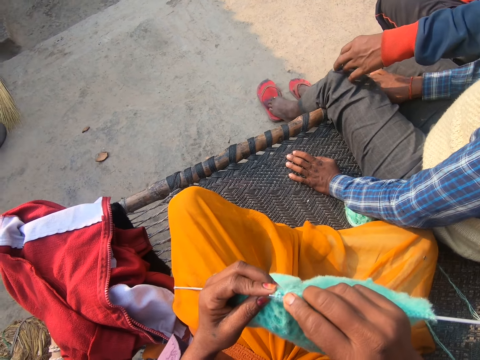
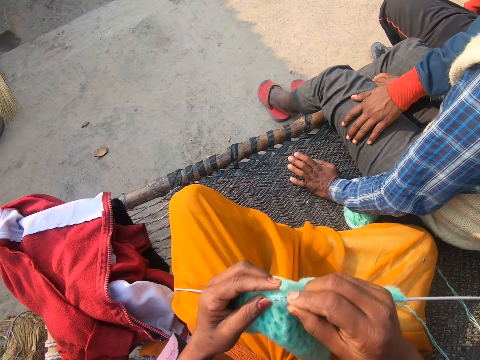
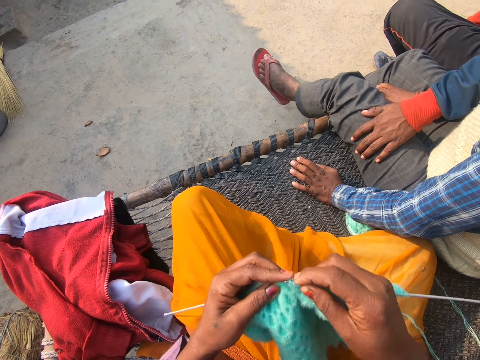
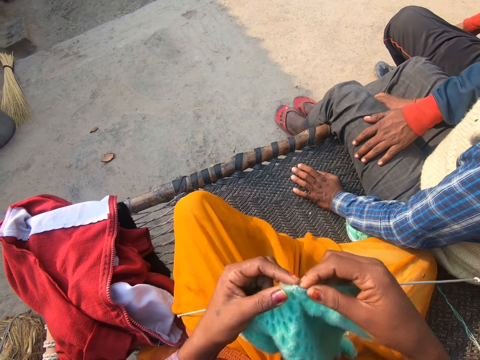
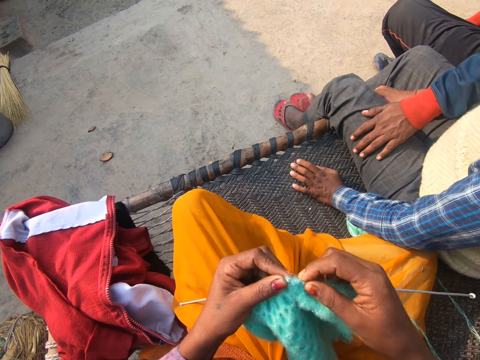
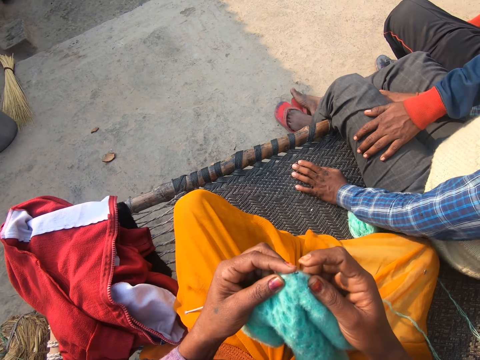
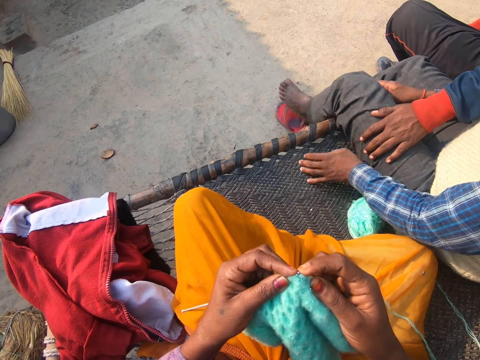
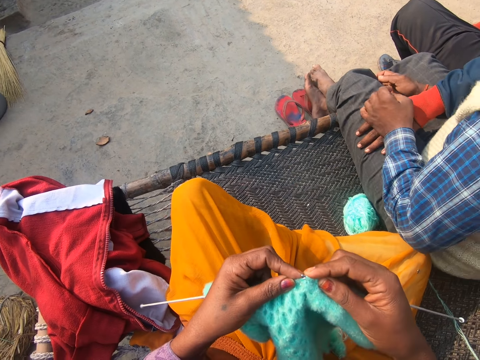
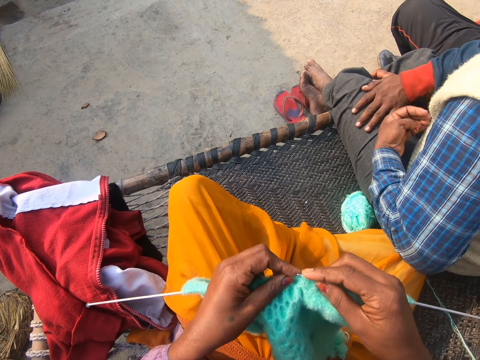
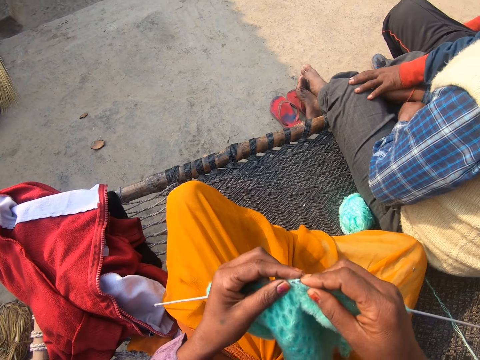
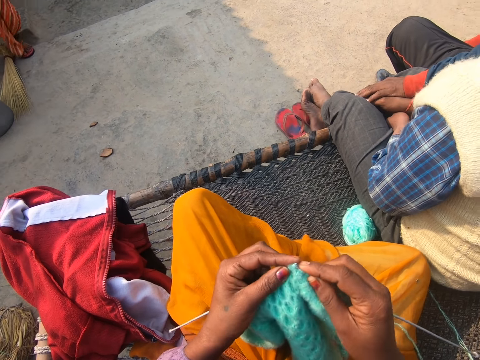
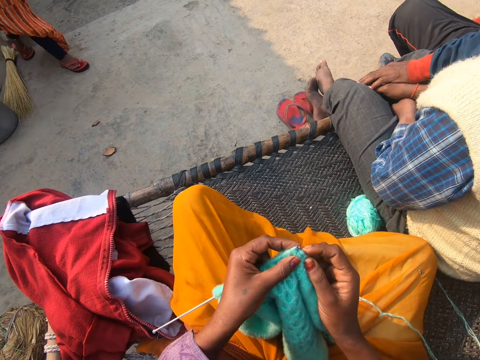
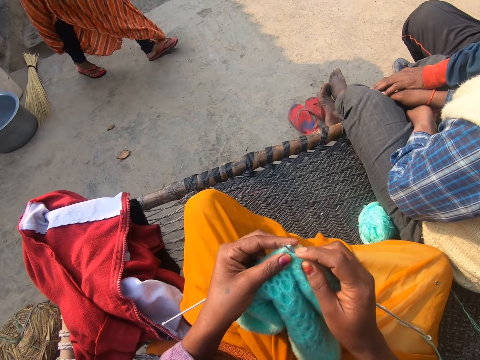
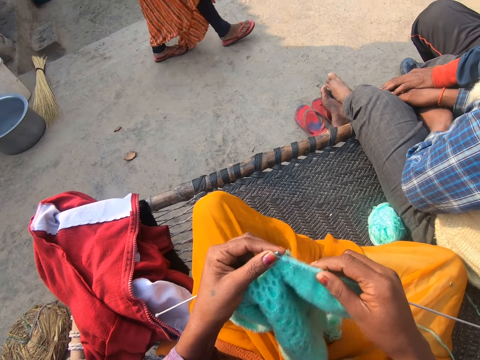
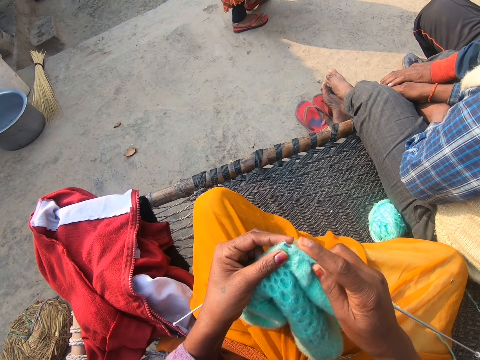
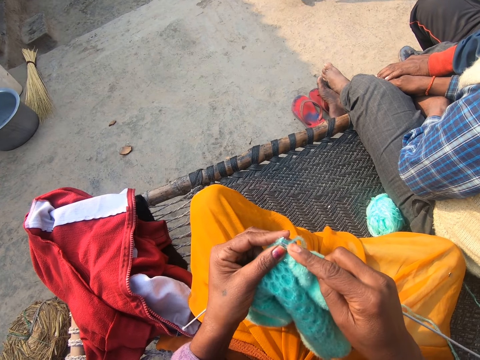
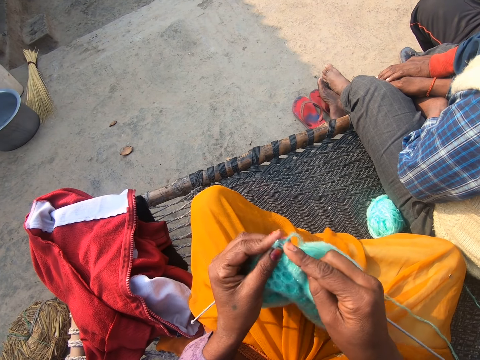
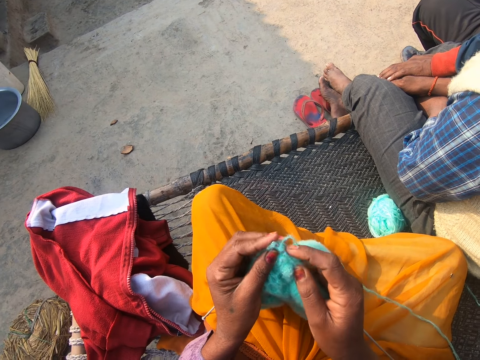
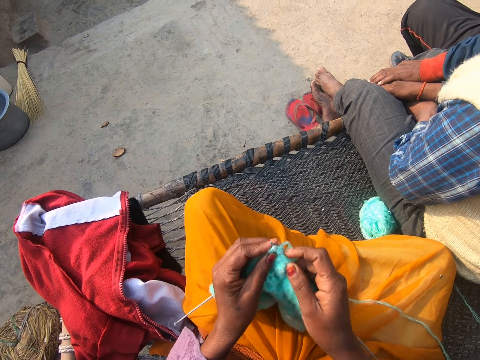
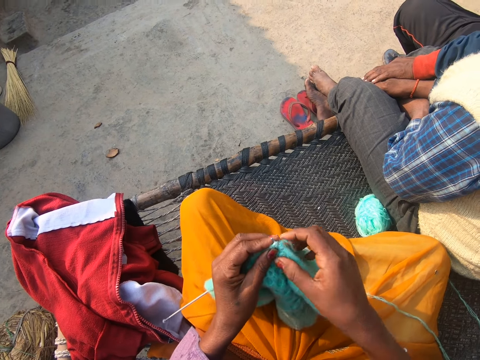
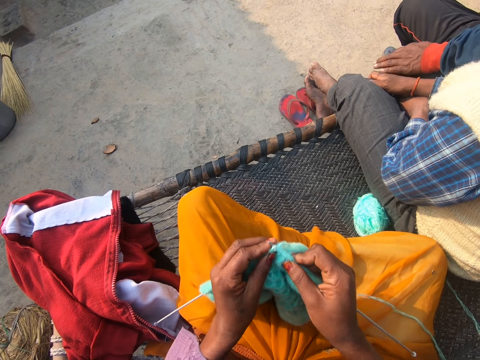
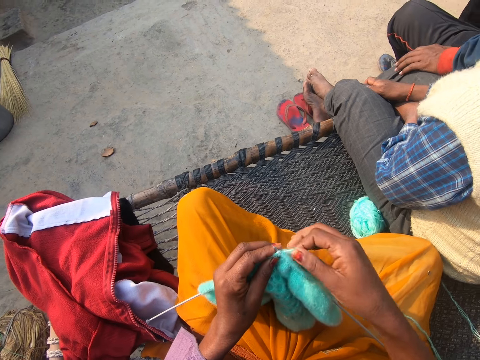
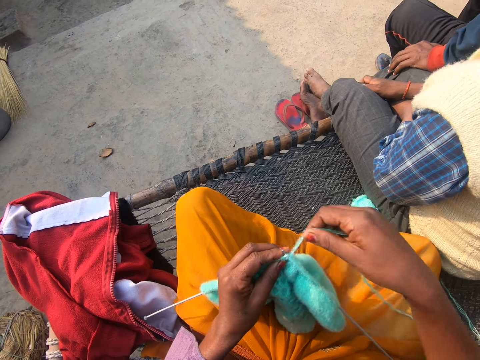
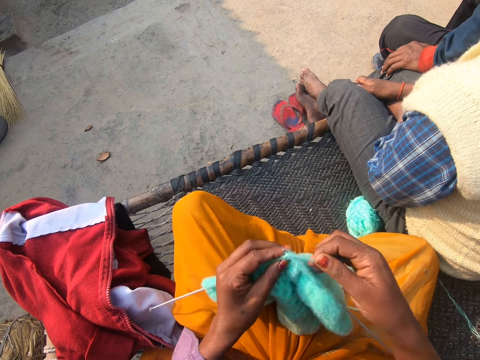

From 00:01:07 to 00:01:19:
The man takes off the pair of slippers. A woman walks past the camera wearer.

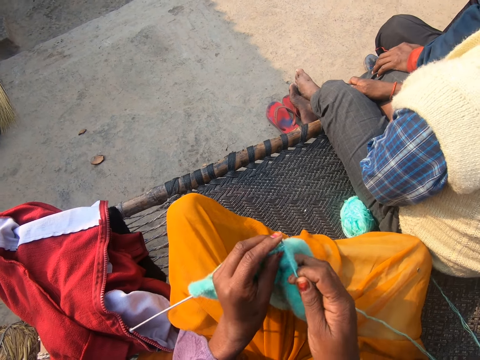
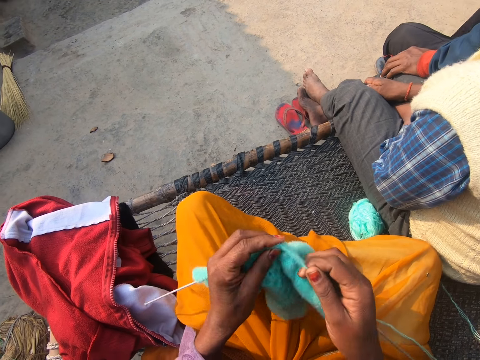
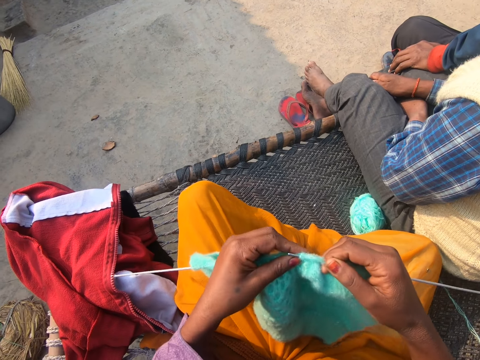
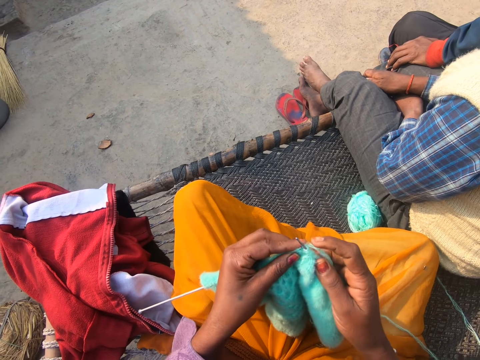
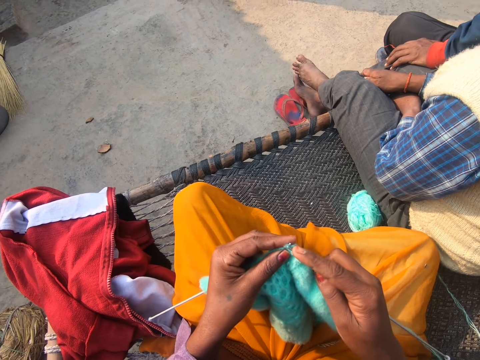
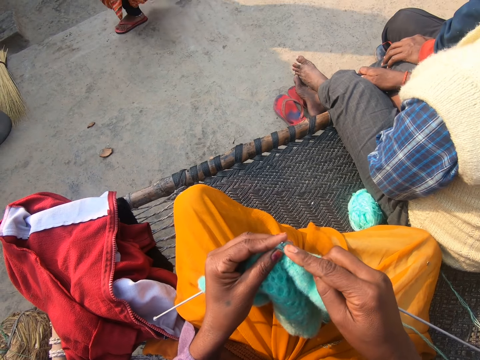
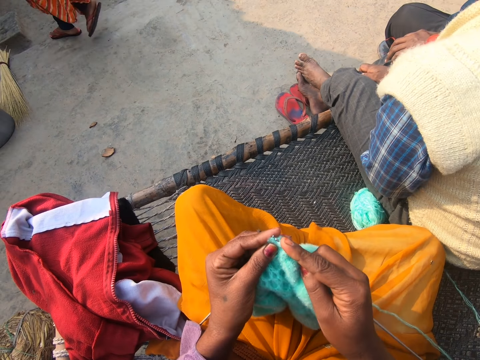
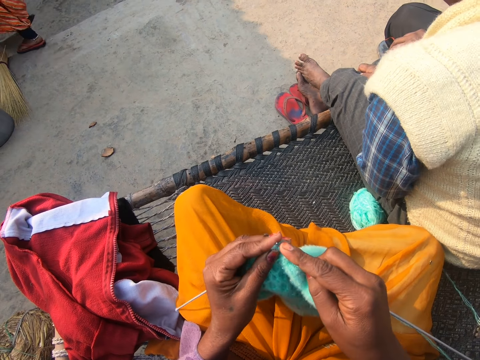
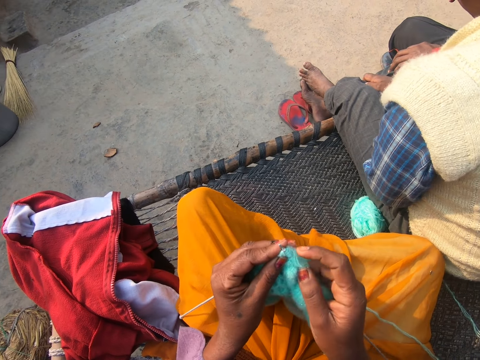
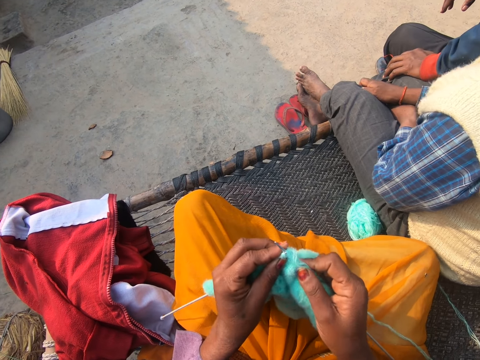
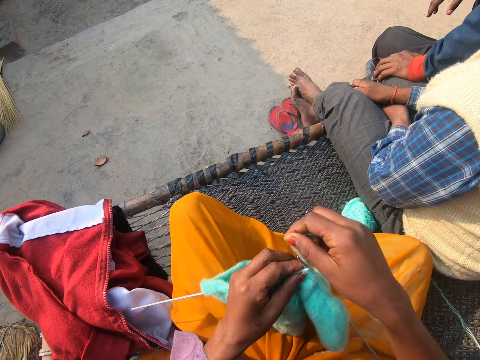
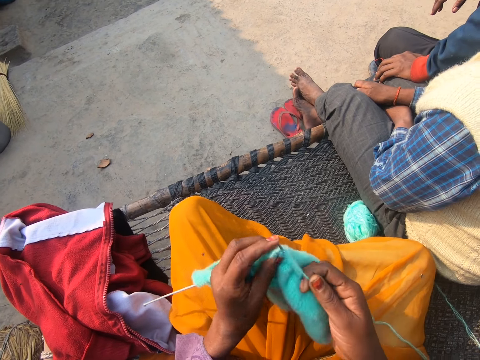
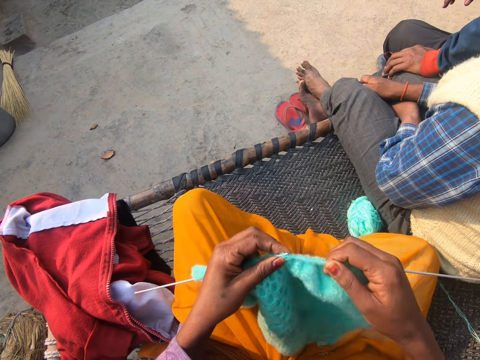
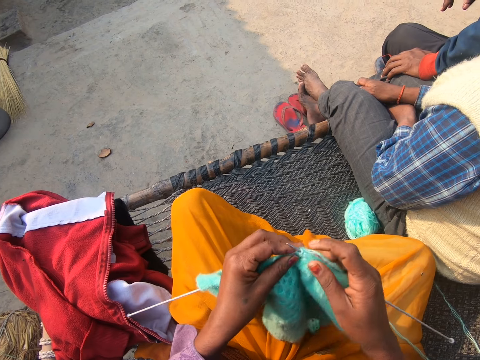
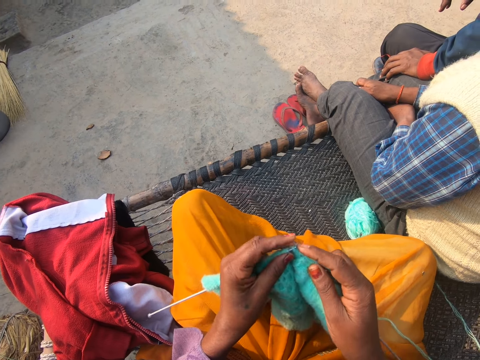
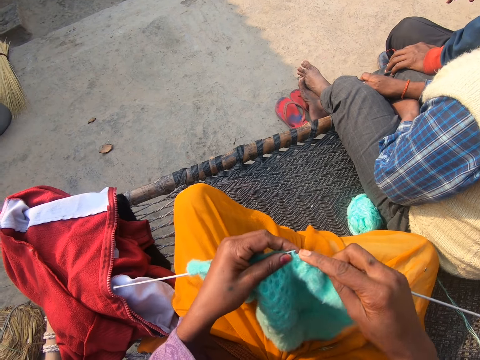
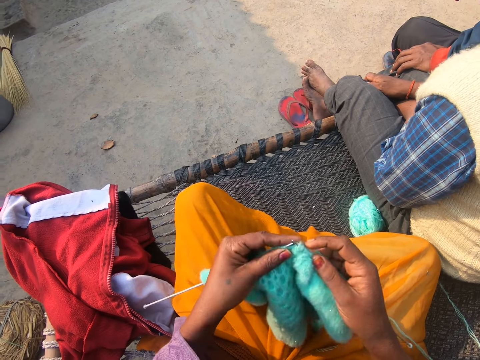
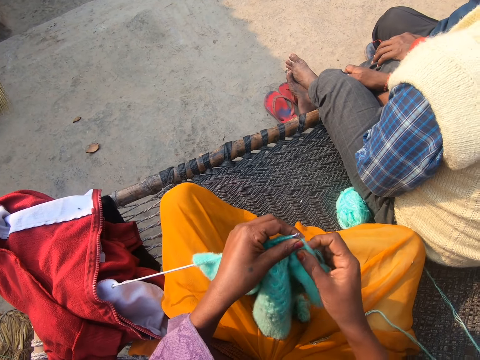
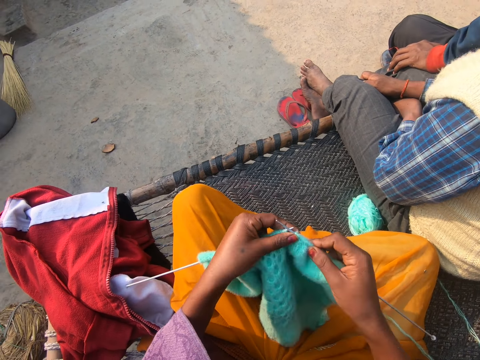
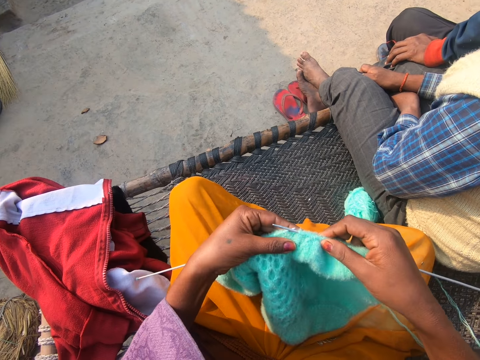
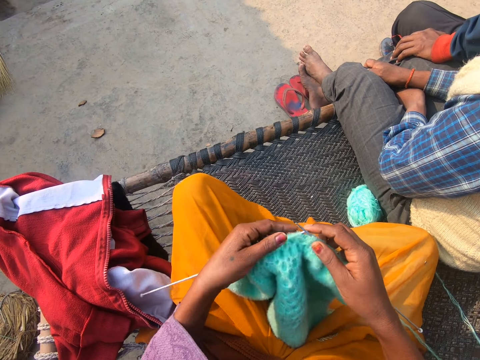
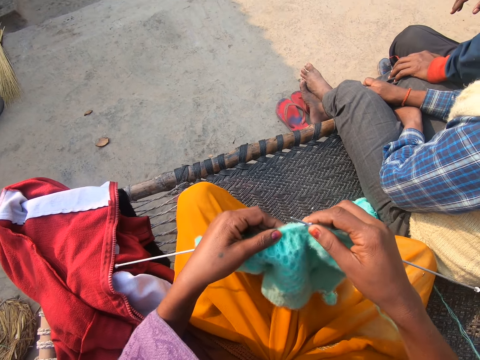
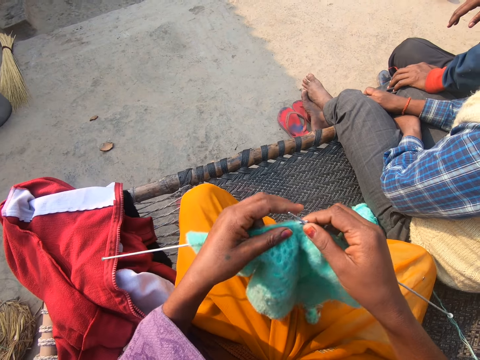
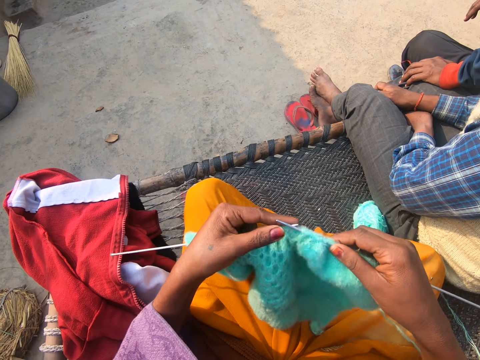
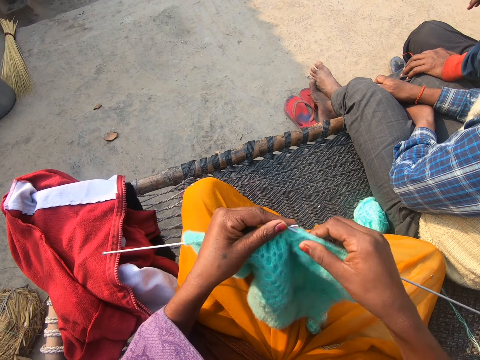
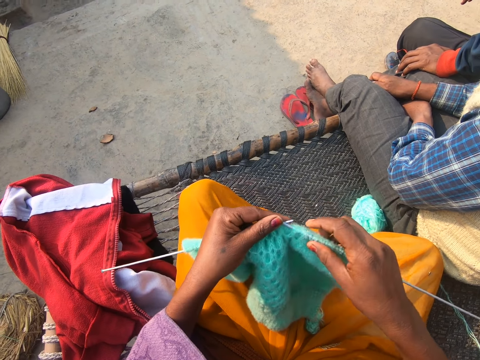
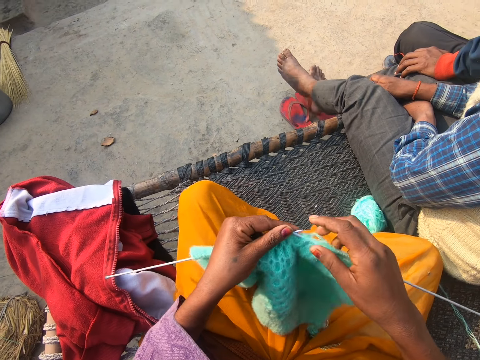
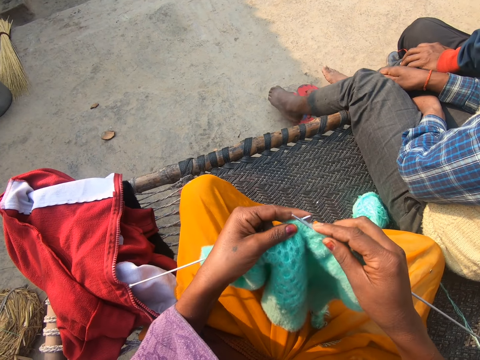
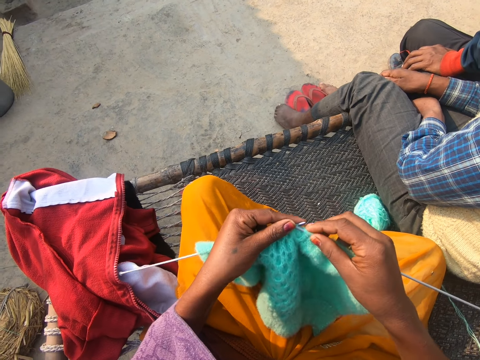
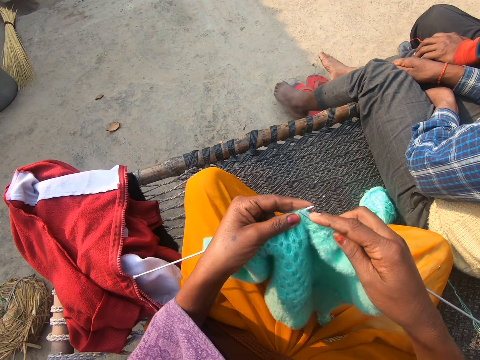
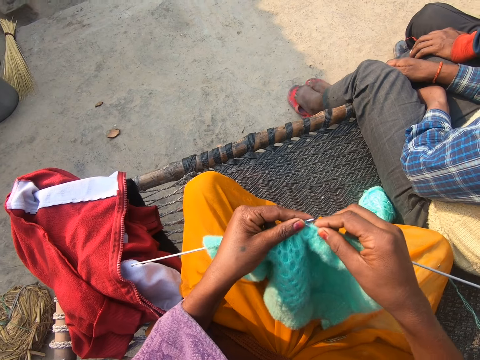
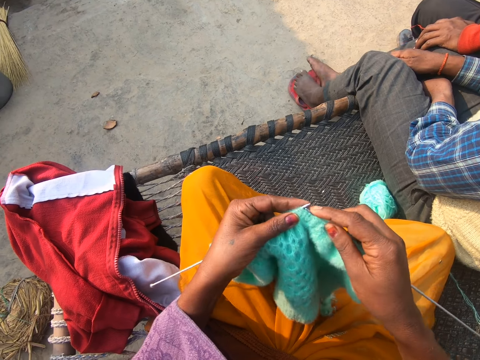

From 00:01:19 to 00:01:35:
The woman walks past the camera wearer. The camera wearer looks at the fabric.
